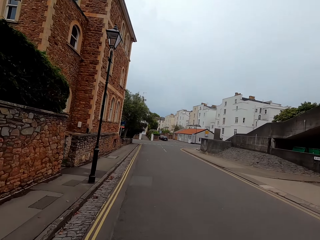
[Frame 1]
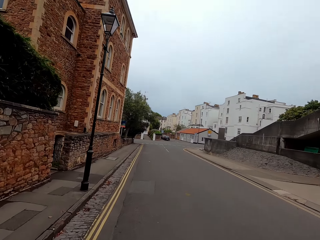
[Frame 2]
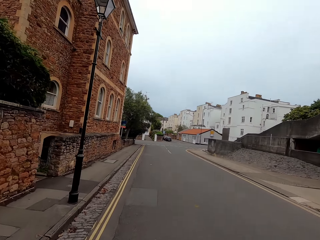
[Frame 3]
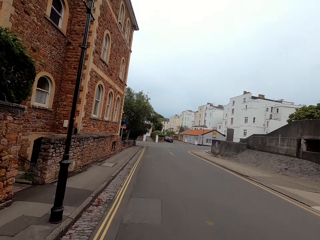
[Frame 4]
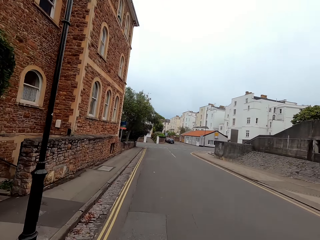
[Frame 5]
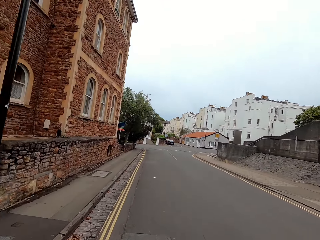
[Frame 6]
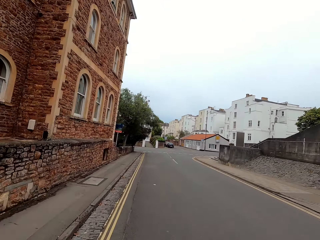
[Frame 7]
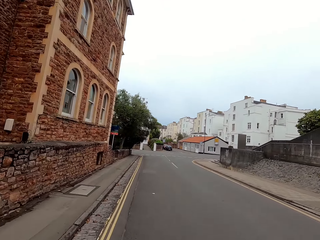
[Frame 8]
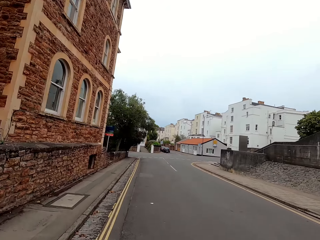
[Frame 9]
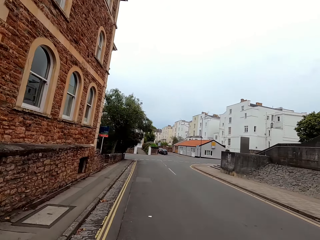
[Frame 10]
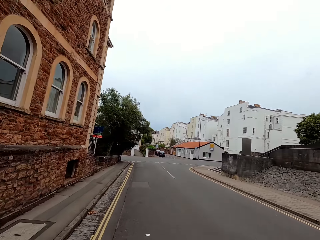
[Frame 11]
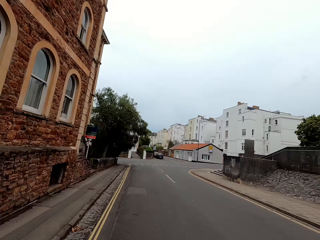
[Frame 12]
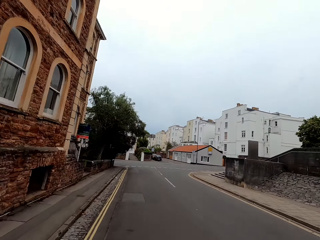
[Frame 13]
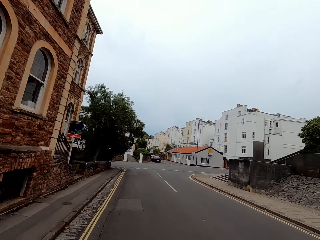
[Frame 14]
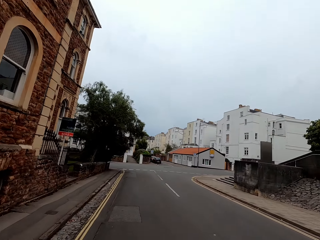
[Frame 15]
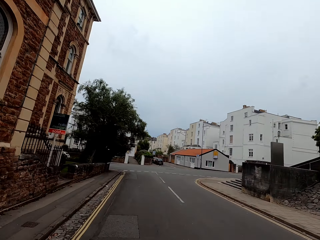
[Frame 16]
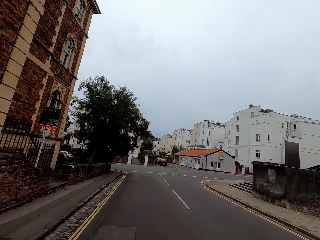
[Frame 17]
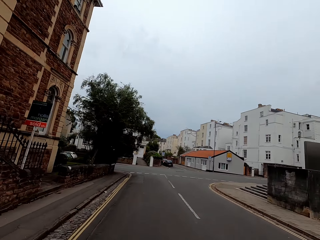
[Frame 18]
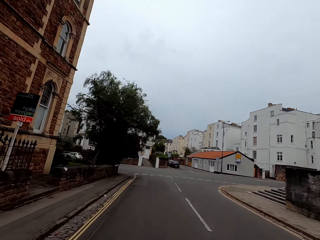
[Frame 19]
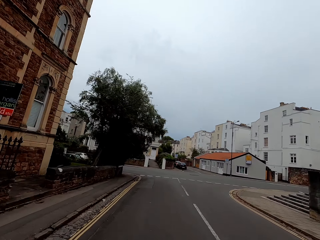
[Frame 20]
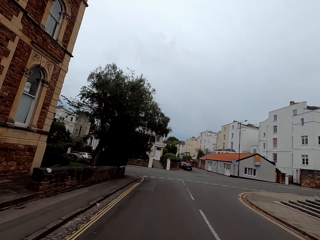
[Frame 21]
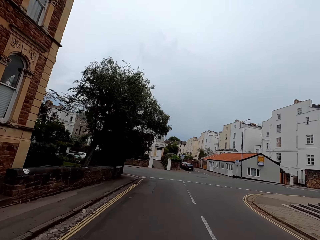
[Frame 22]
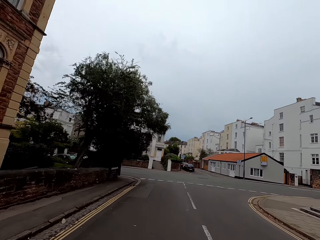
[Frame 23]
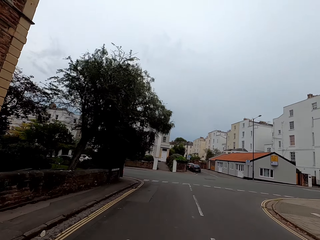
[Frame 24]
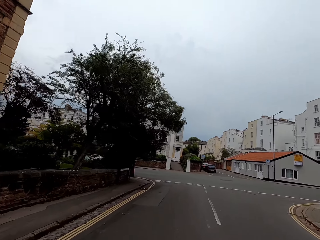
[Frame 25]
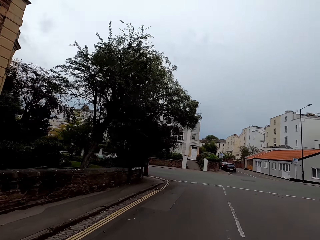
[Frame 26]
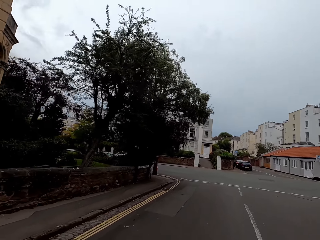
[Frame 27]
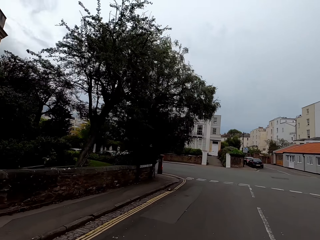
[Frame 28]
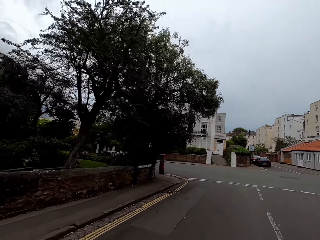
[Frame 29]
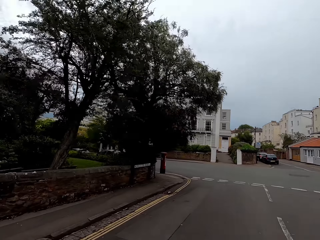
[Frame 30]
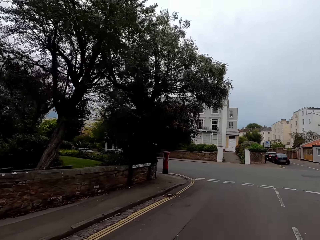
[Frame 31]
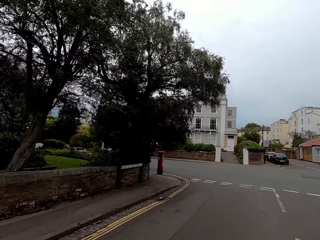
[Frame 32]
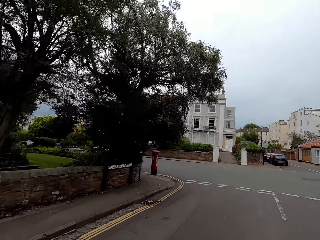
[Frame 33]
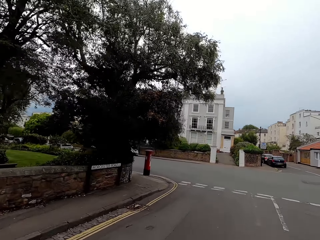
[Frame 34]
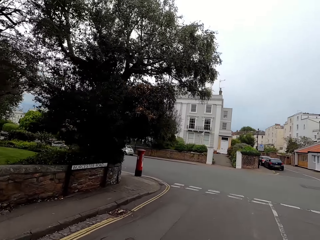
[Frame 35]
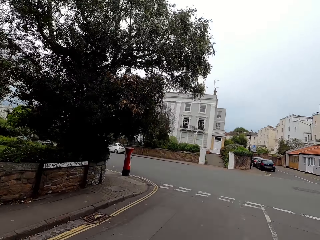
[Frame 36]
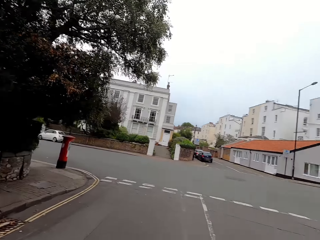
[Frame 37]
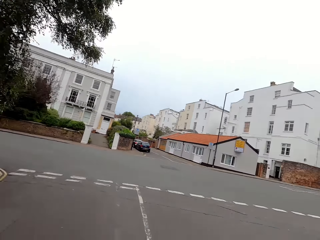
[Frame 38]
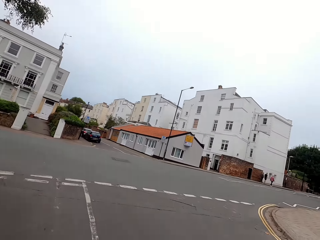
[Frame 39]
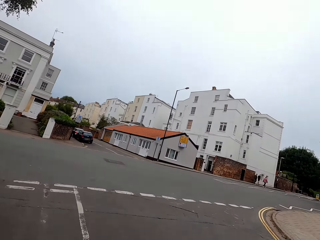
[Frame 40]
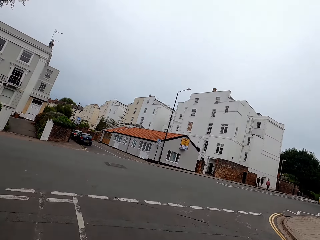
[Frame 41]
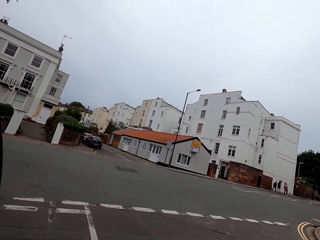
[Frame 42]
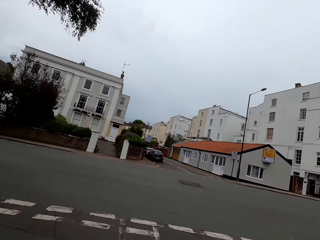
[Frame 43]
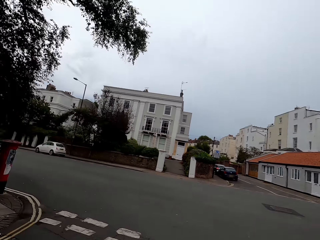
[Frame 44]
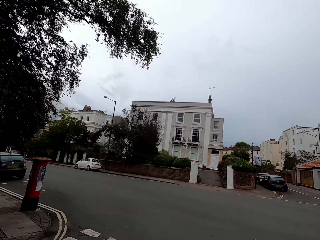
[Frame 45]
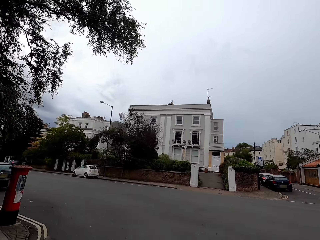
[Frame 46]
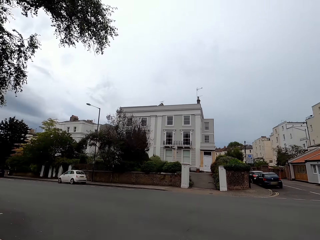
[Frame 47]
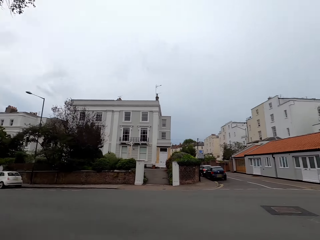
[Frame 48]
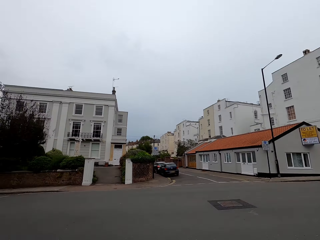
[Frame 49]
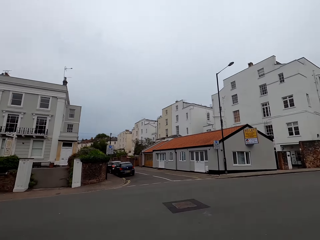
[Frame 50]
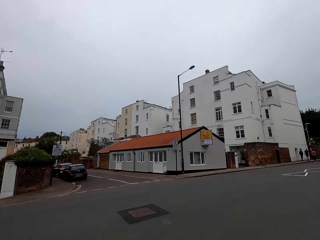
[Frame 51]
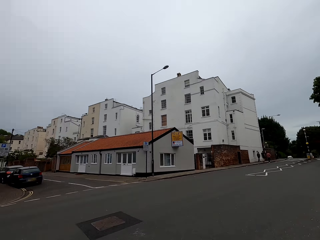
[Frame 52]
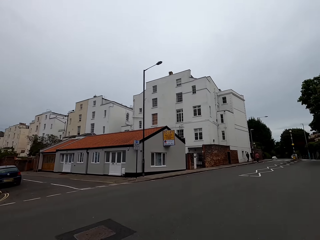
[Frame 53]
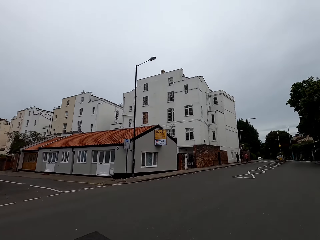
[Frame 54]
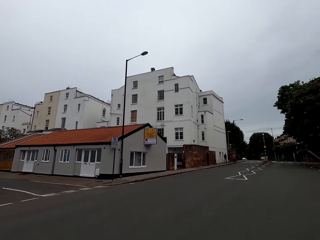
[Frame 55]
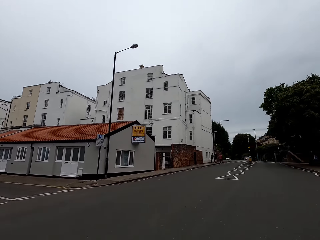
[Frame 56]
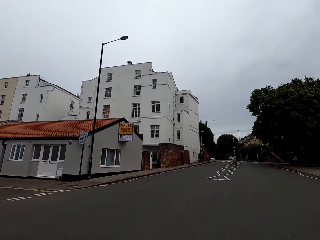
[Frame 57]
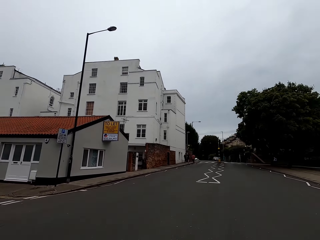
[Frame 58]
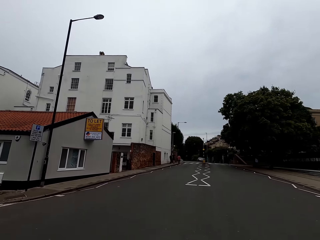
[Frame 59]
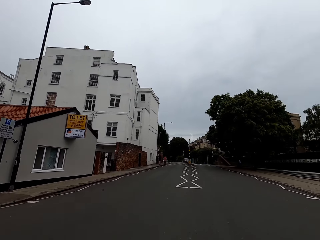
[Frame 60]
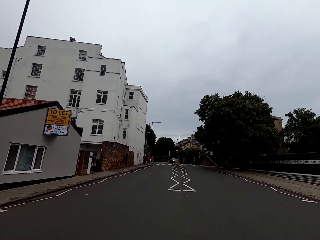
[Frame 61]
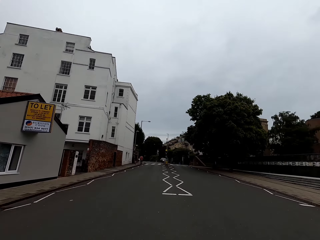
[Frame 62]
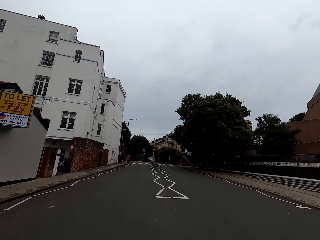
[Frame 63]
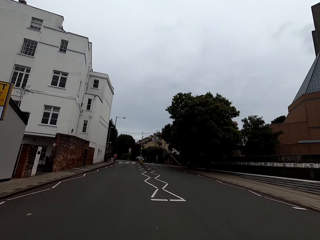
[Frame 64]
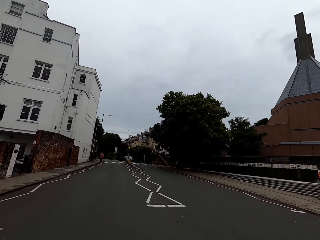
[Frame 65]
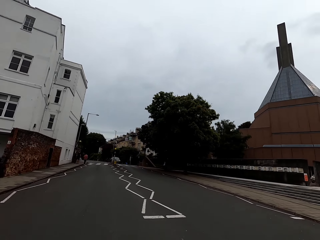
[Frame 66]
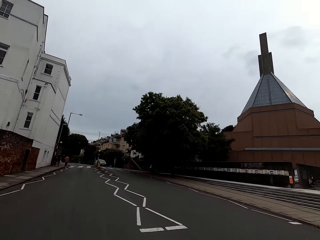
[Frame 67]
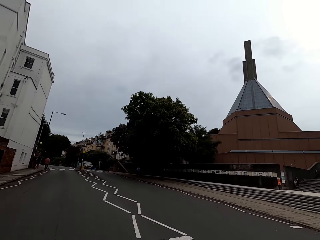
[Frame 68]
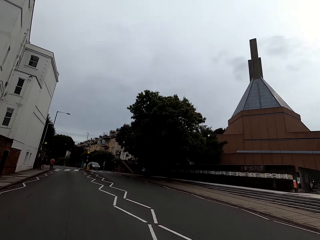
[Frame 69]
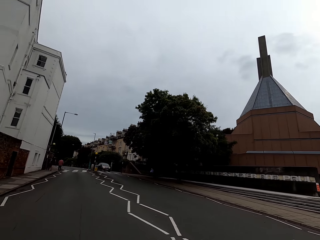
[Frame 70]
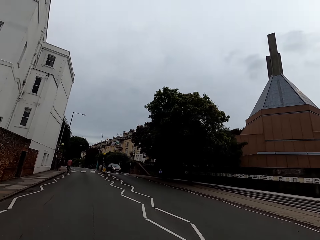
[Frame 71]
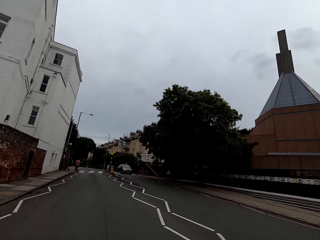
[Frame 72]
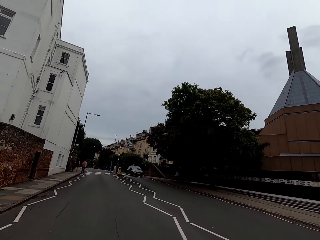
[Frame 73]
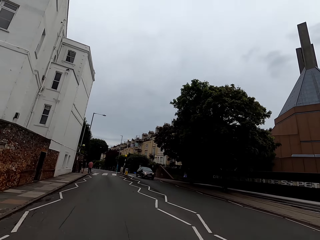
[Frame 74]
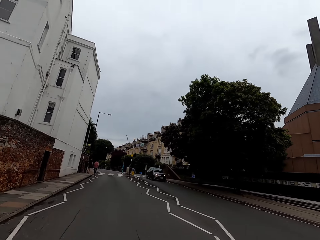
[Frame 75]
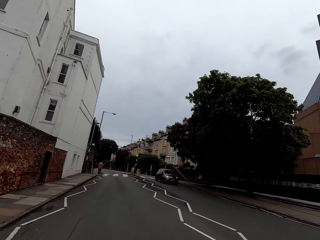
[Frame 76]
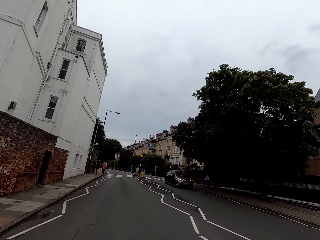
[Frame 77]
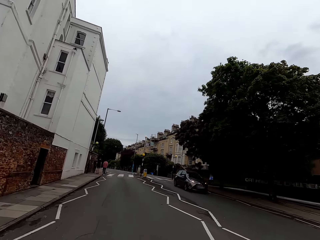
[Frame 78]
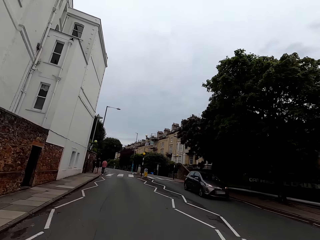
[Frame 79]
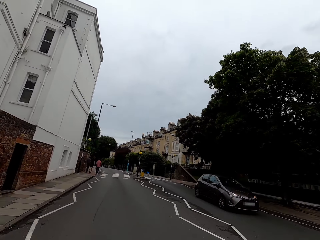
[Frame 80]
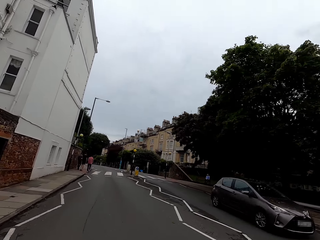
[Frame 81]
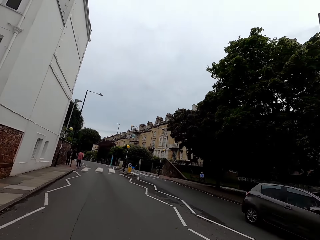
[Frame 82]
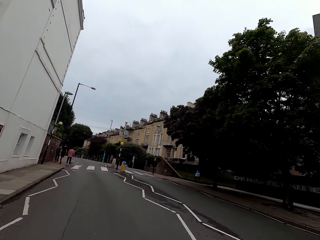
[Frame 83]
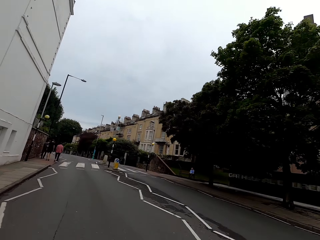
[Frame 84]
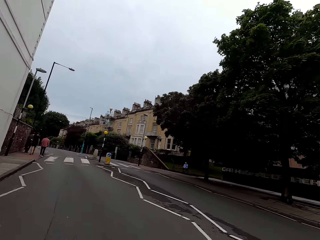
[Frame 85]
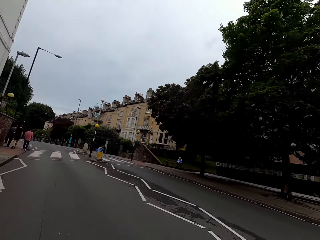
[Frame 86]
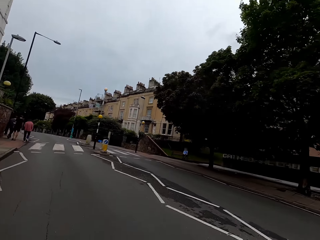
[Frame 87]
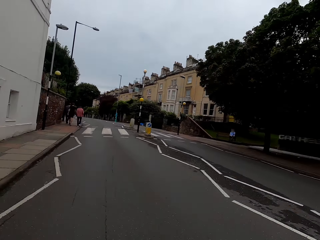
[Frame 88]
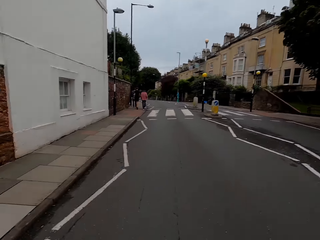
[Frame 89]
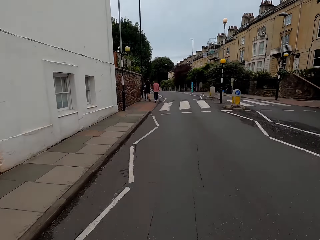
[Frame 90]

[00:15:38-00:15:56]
The camera wearer looks at both sides of the road. They ride a bike across the road. They ride the bike on the road.

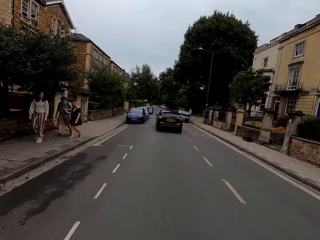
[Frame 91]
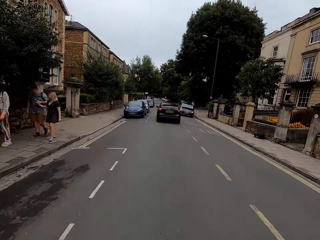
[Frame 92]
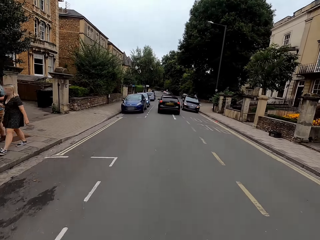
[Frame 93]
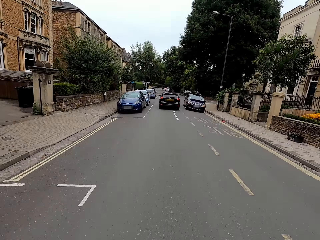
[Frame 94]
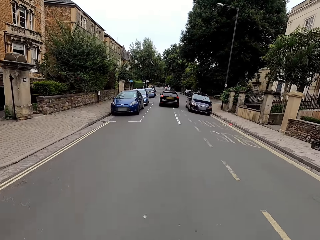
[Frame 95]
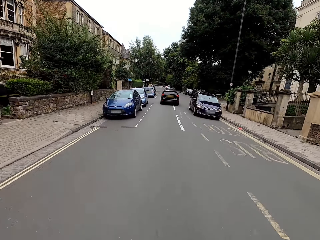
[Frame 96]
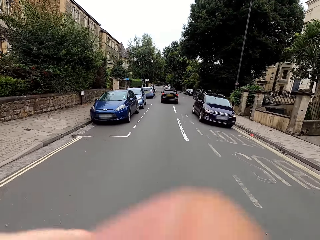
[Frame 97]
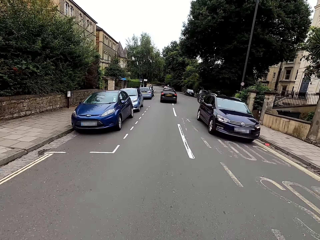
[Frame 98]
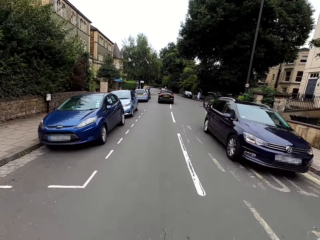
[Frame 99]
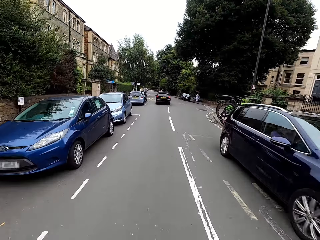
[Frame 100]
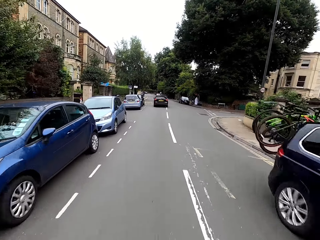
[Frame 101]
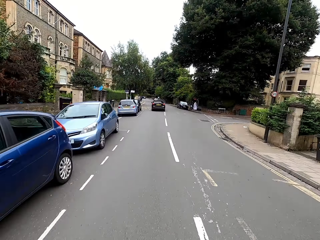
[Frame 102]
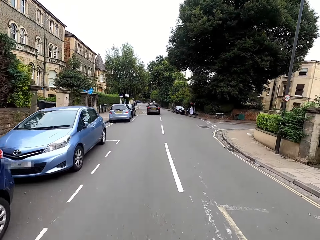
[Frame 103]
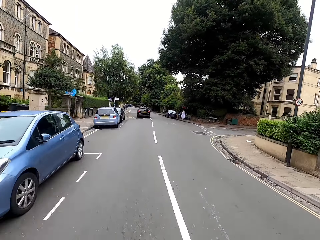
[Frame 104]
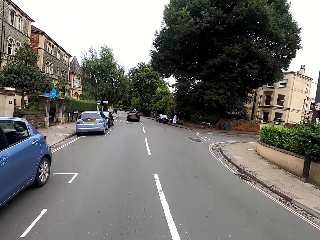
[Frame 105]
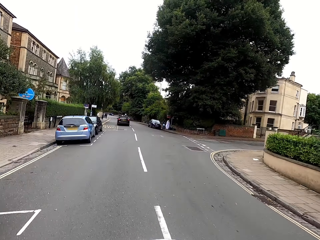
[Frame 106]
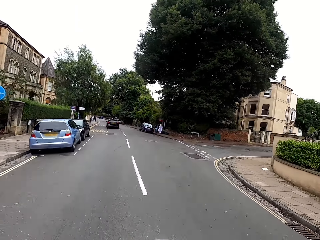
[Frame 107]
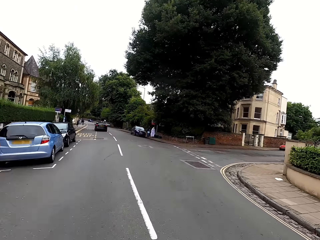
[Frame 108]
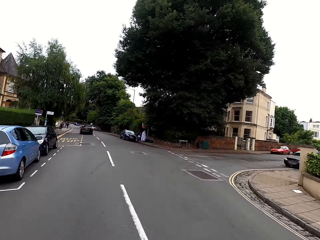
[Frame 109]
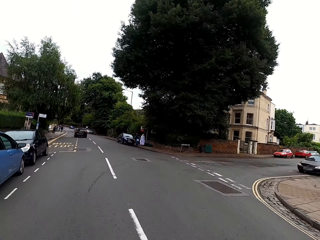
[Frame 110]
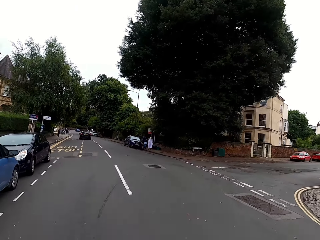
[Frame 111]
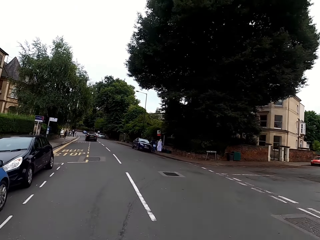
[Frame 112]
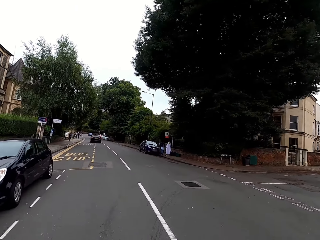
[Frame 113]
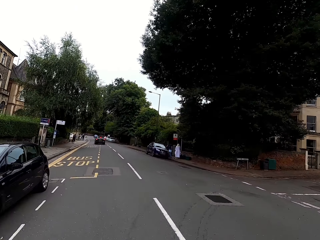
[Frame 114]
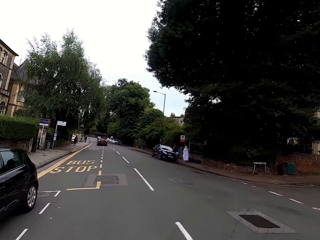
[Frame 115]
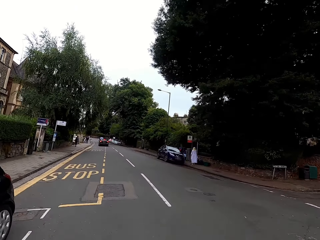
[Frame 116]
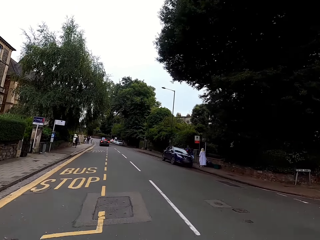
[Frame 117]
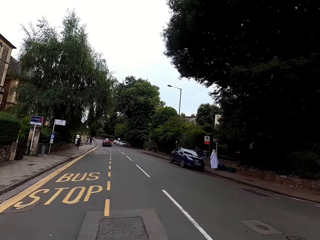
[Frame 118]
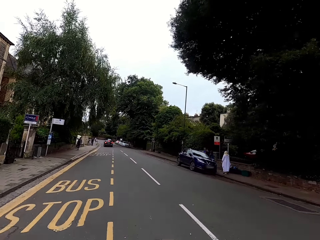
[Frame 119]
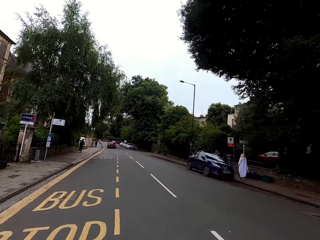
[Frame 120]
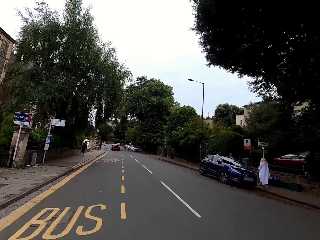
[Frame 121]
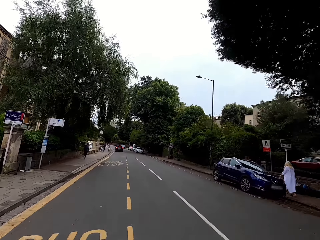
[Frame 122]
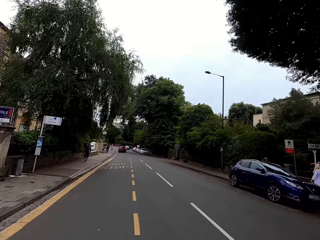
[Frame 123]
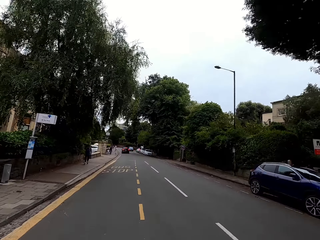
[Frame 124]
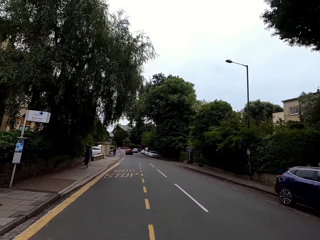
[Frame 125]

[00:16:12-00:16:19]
The camera wearer touches something. They move their left hand. They ride a bike on the road.
